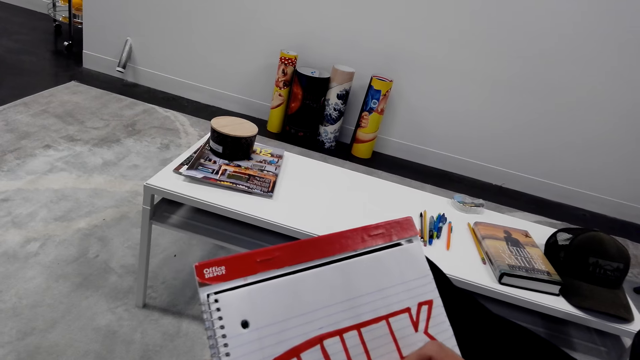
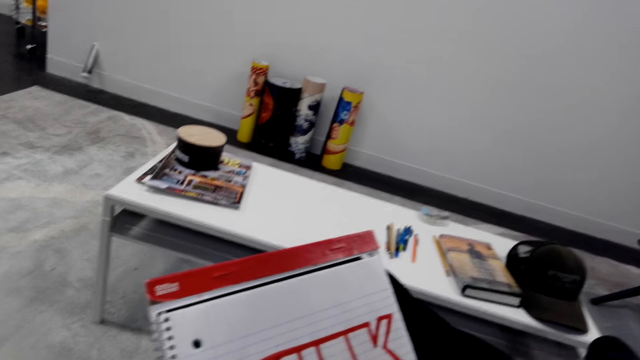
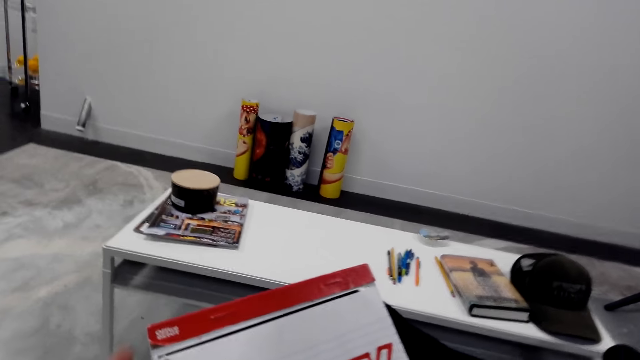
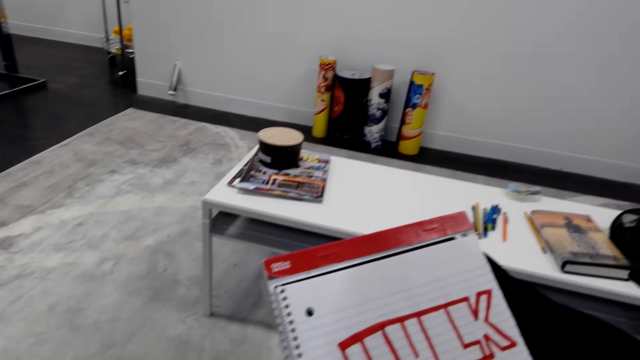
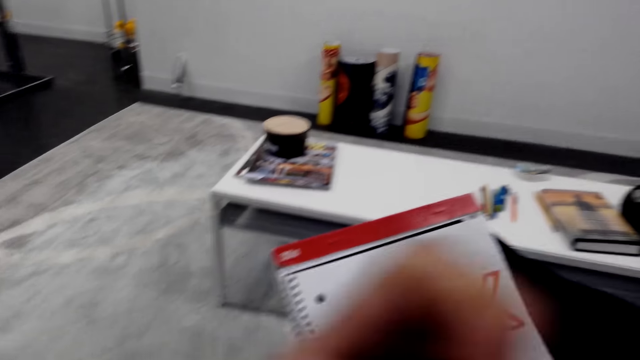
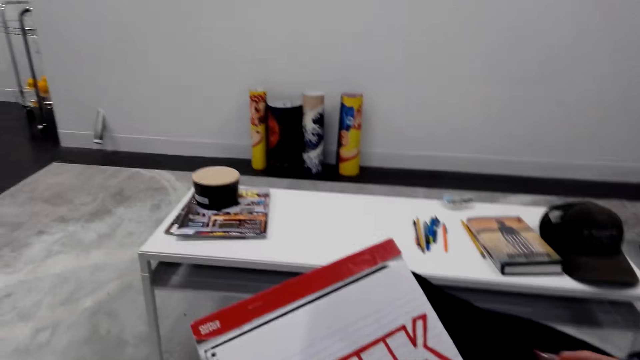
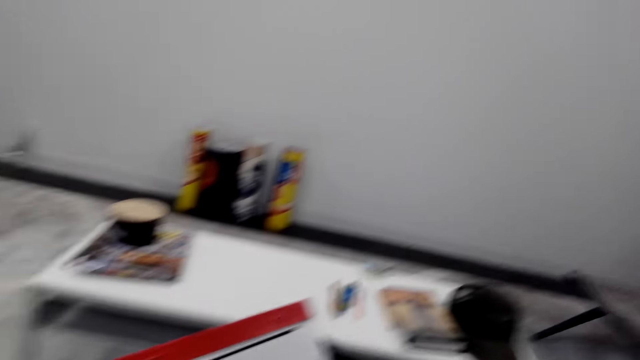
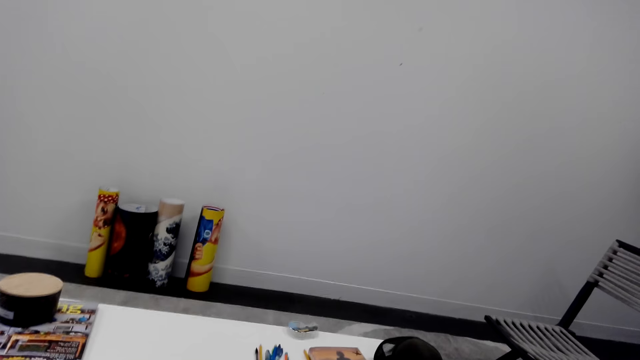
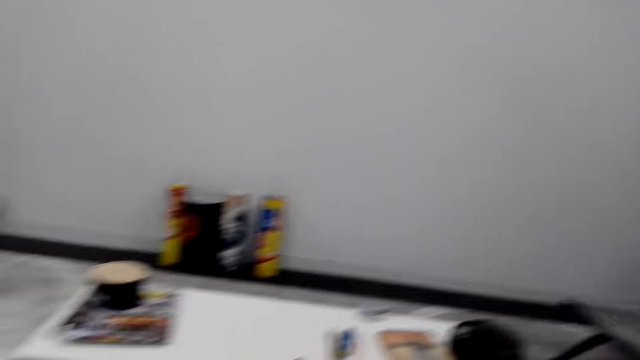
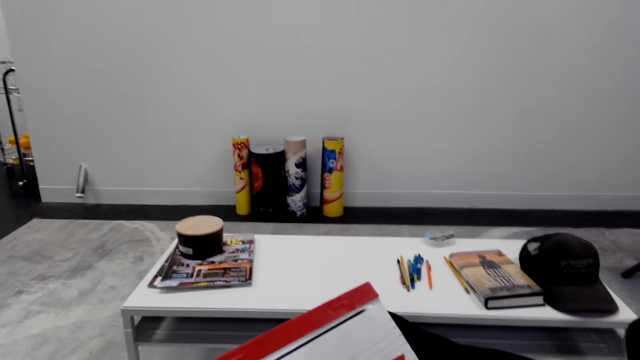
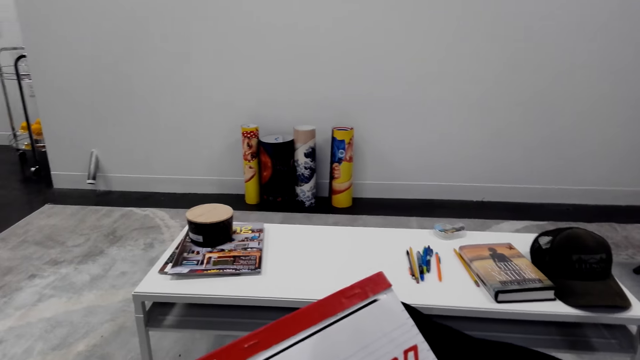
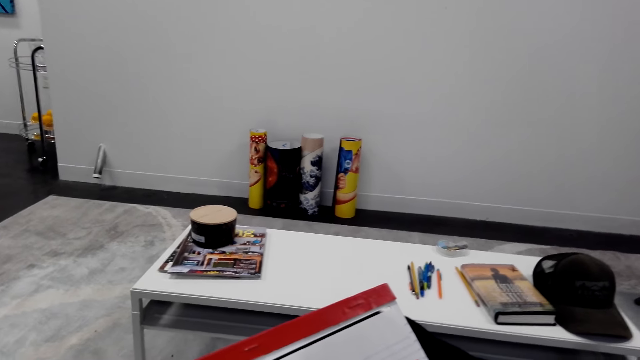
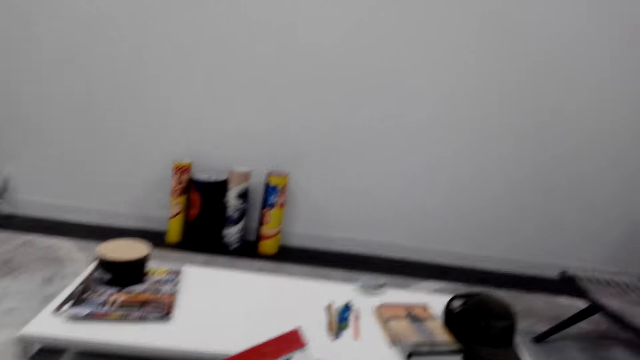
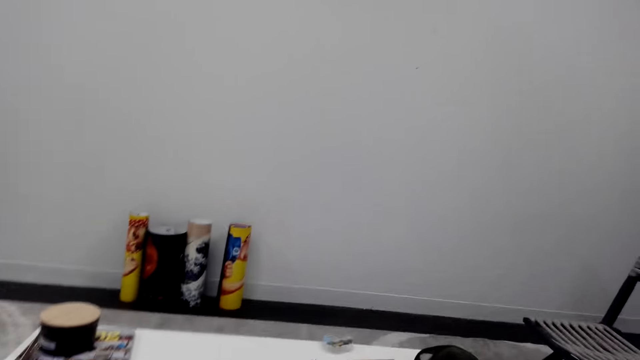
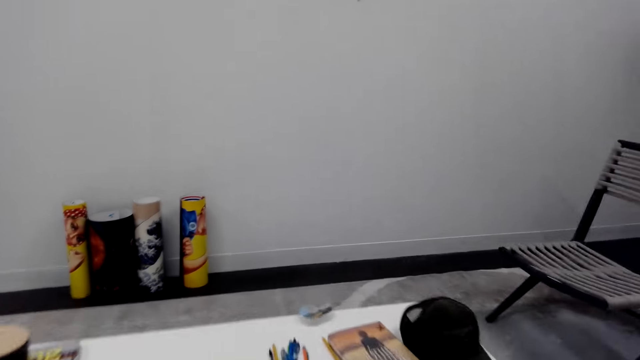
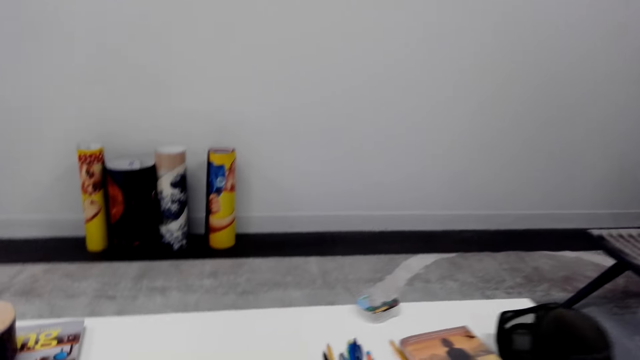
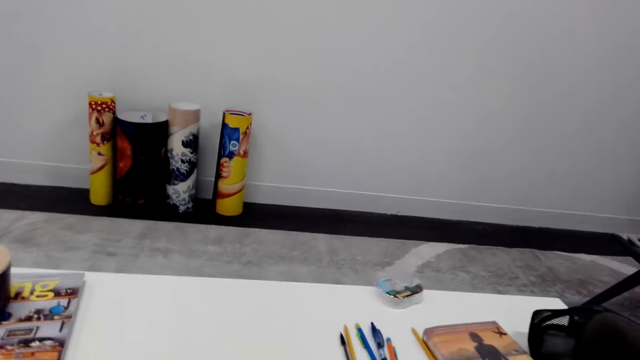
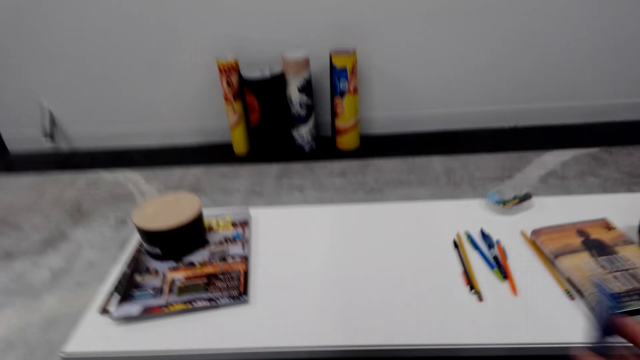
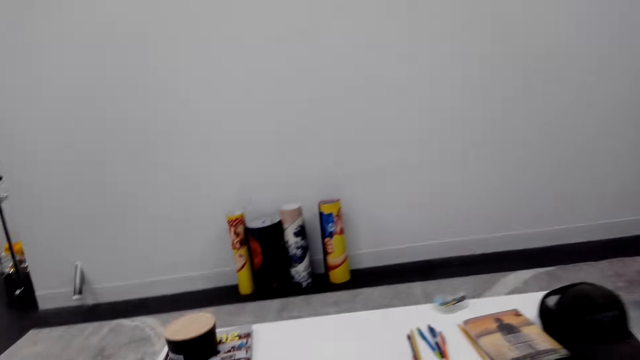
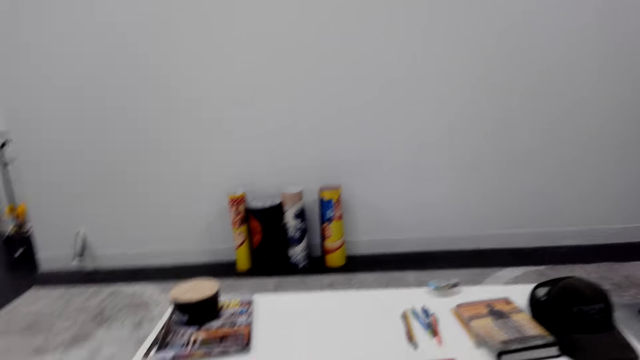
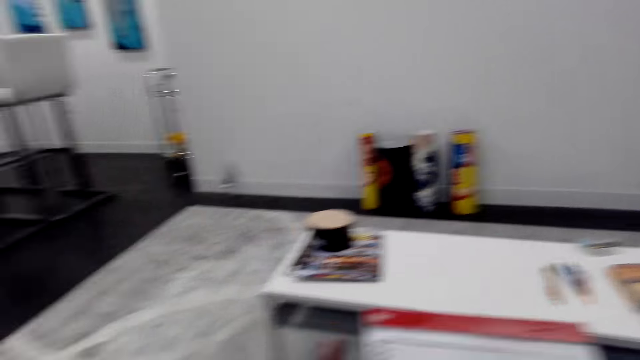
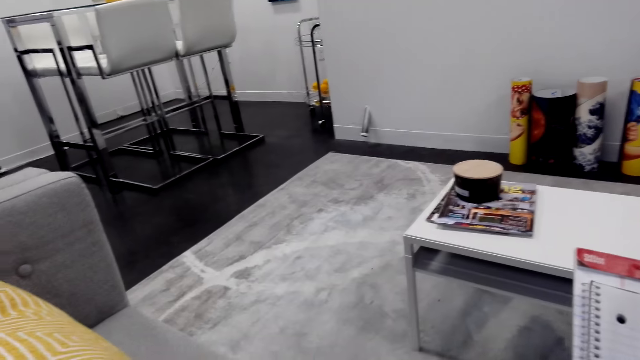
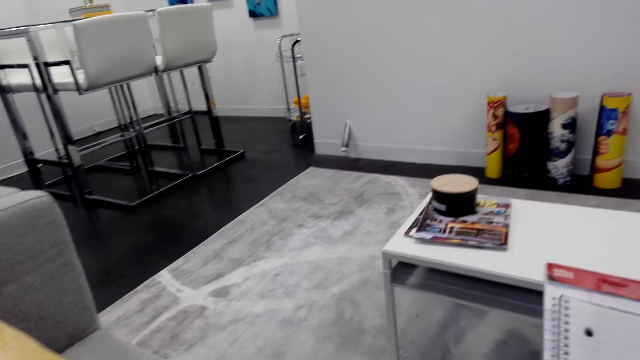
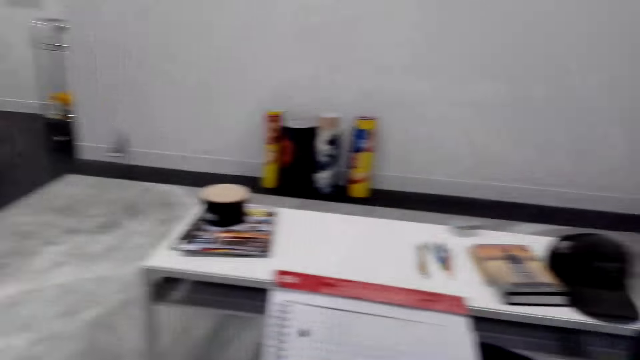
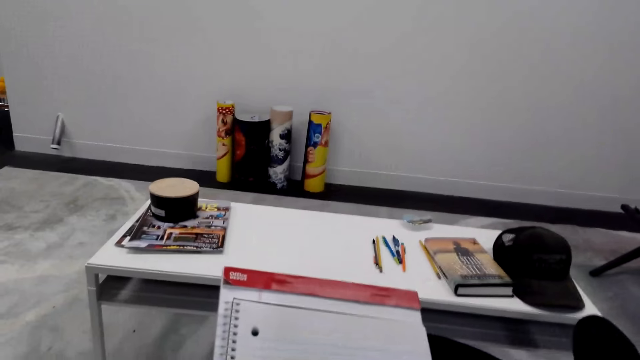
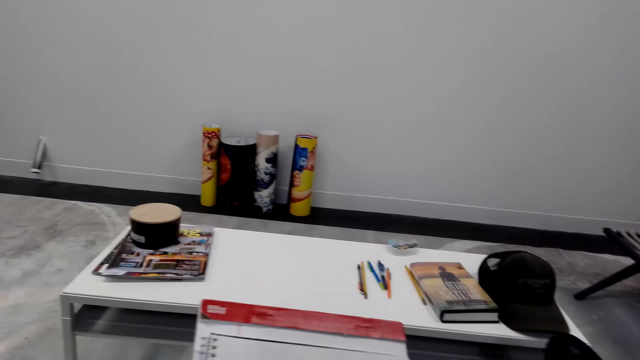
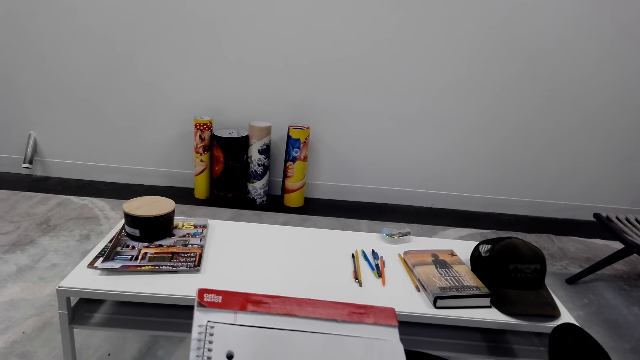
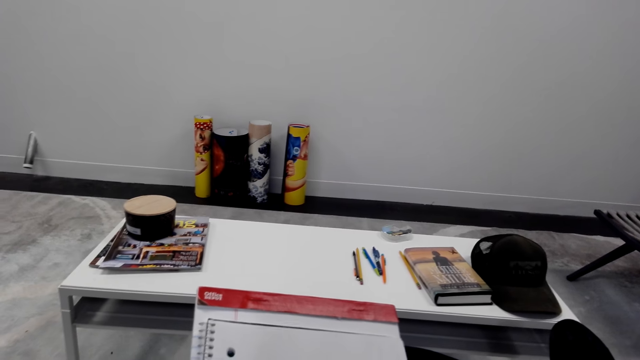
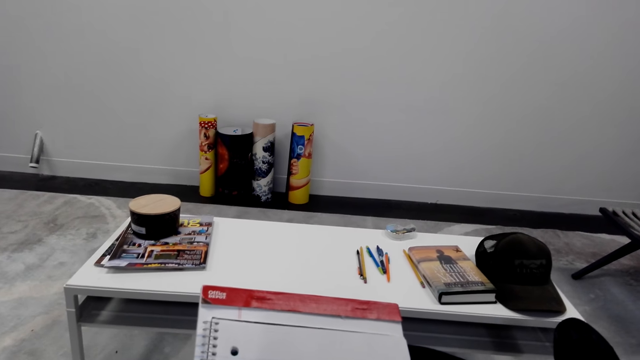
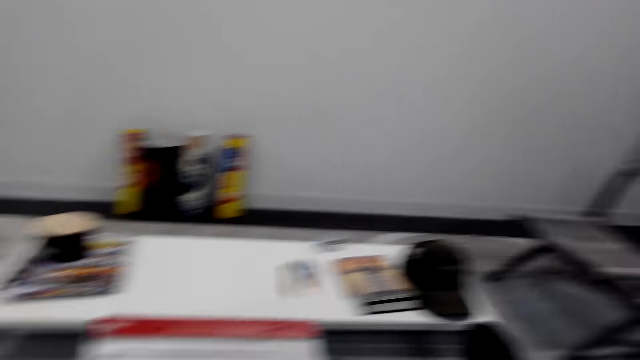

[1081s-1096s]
The camera wearer looks around. He moves his left hand. He draws on the notebook with a marker pen. He looks around. He picks up a pen from the table. He places his leg on top of the right leg. He moves the pen. He looks around.

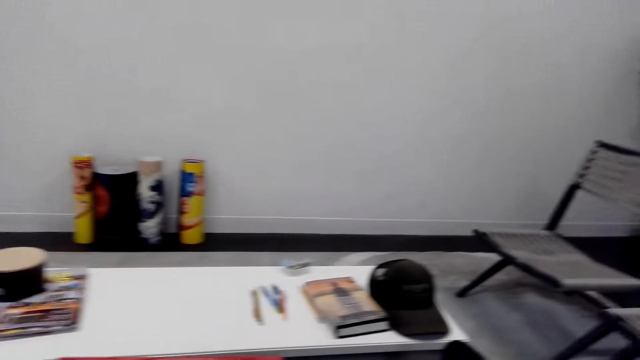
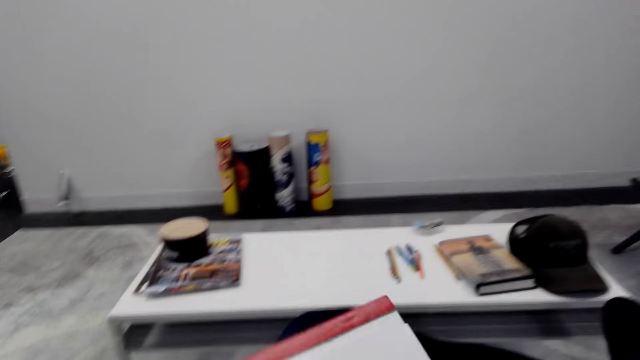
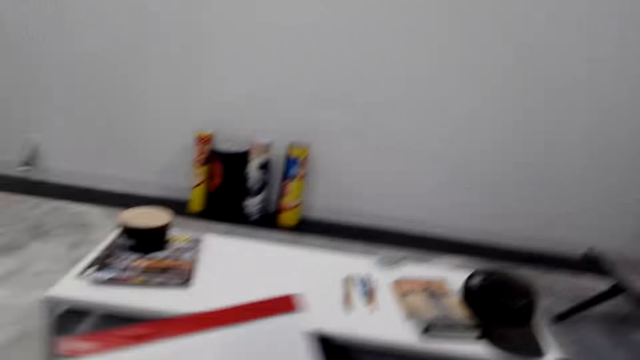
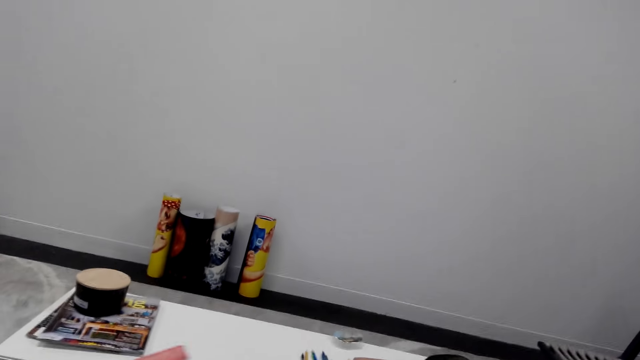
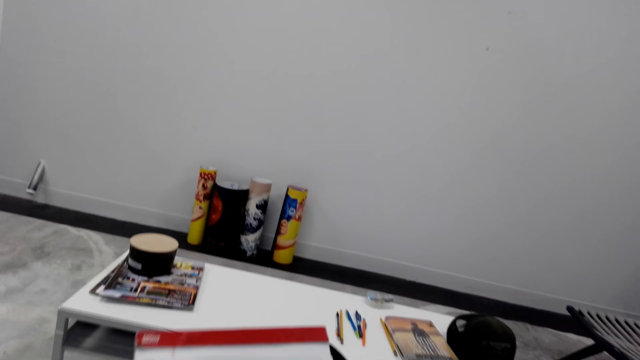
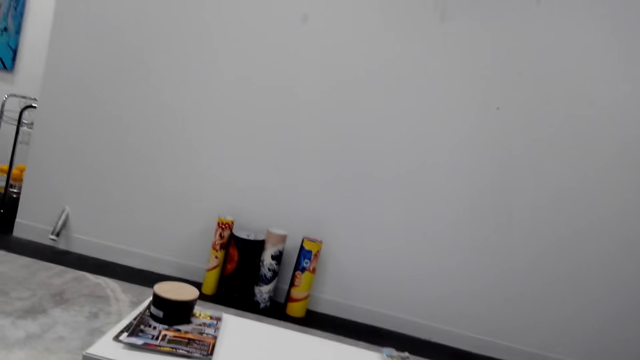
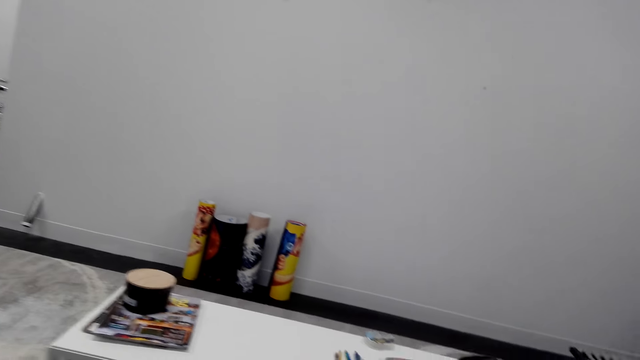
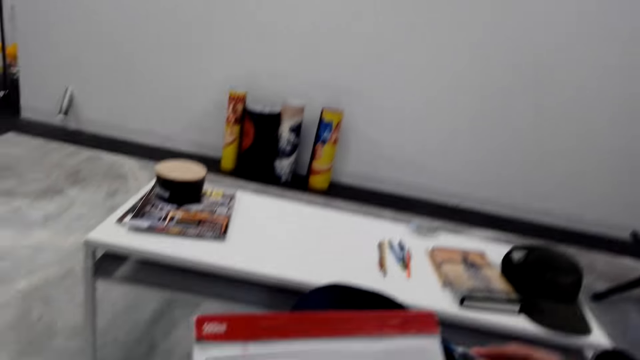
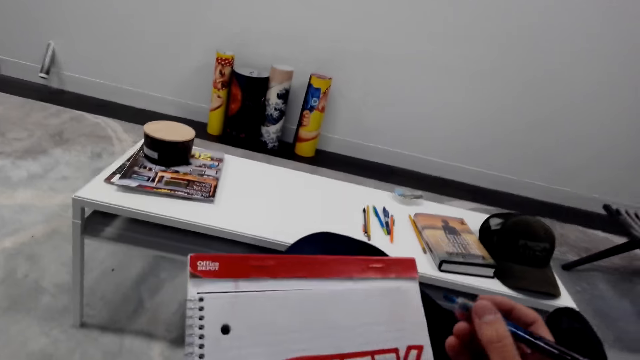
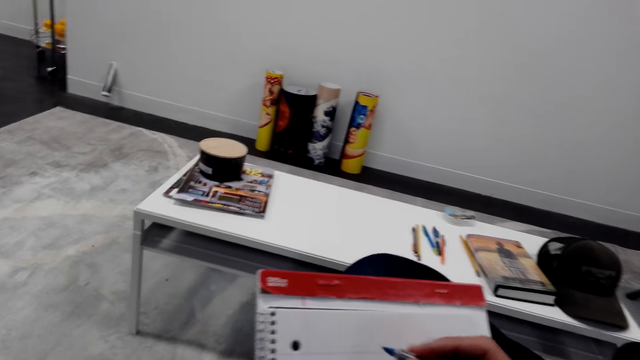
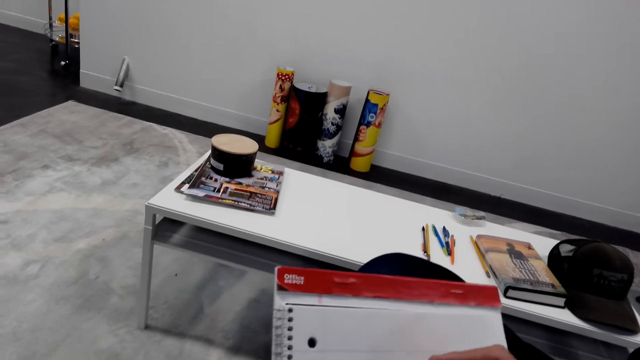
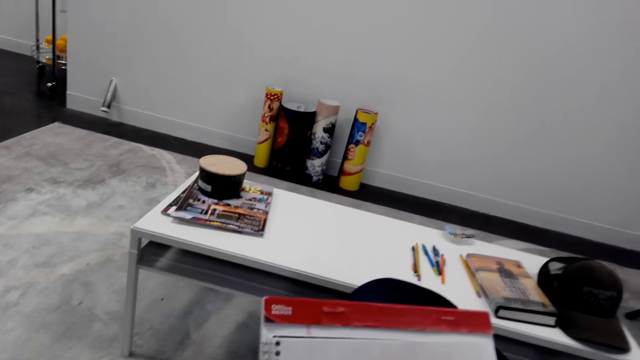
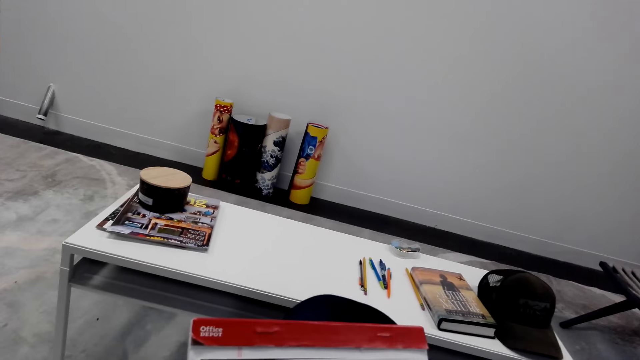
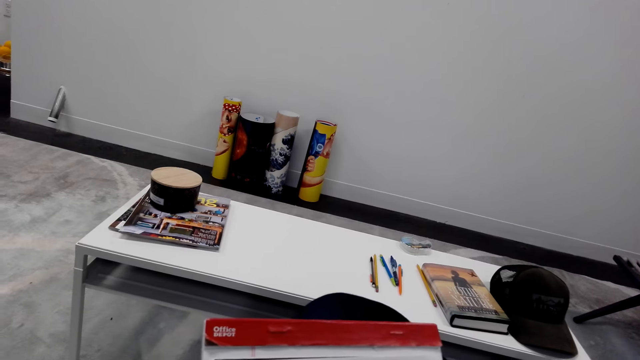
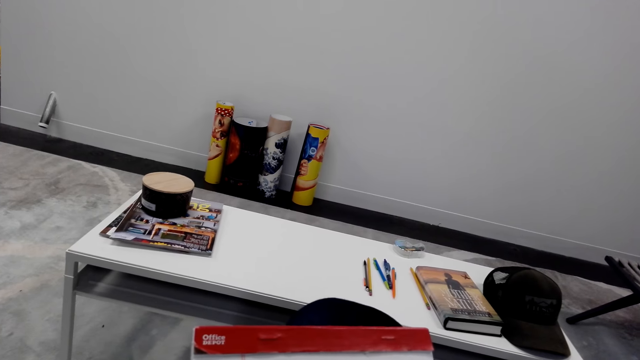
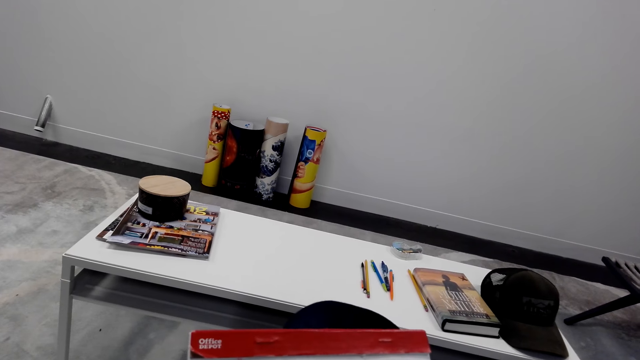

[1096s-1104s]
The camera wearer draws on a notebook.
